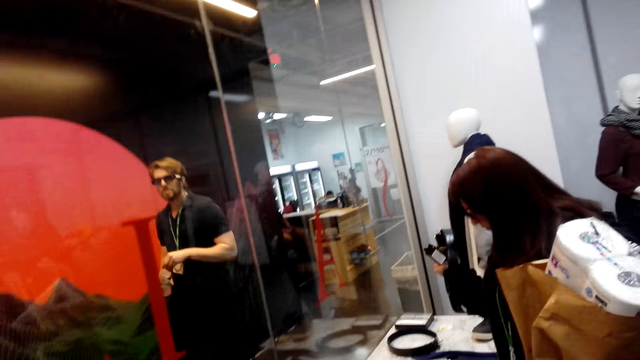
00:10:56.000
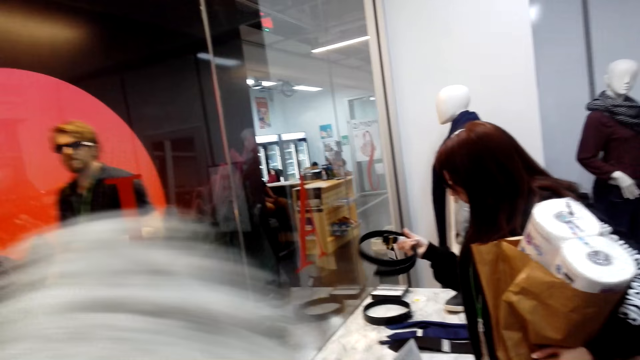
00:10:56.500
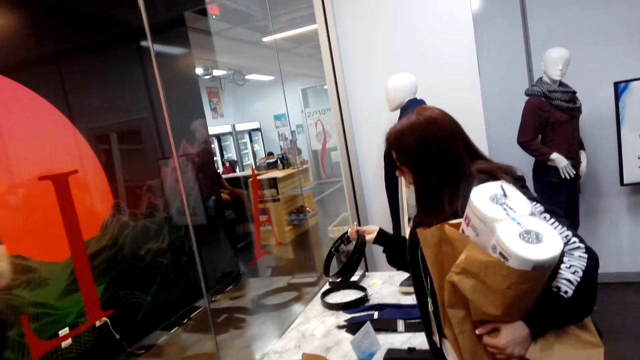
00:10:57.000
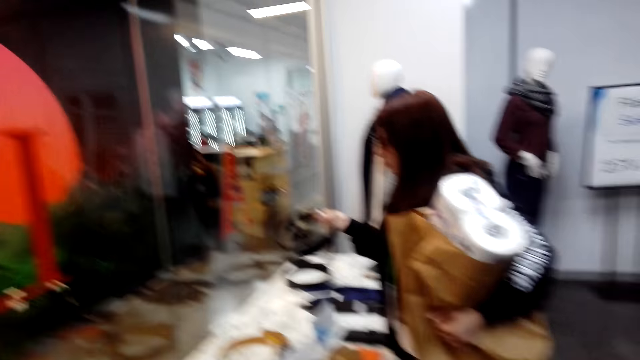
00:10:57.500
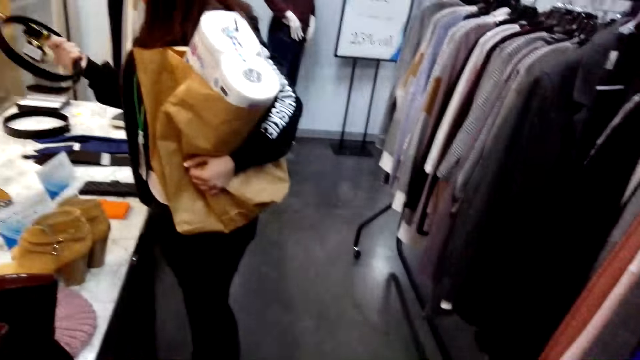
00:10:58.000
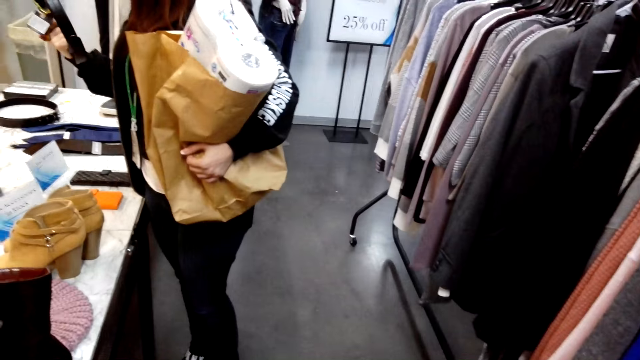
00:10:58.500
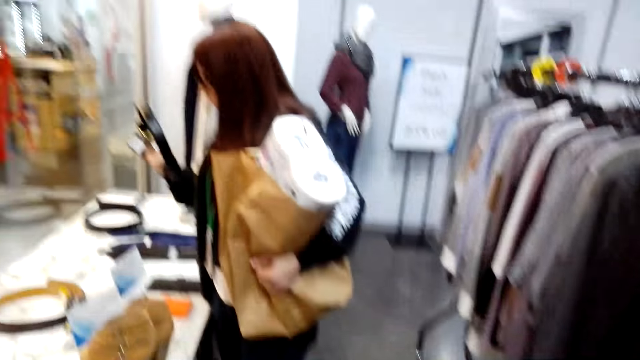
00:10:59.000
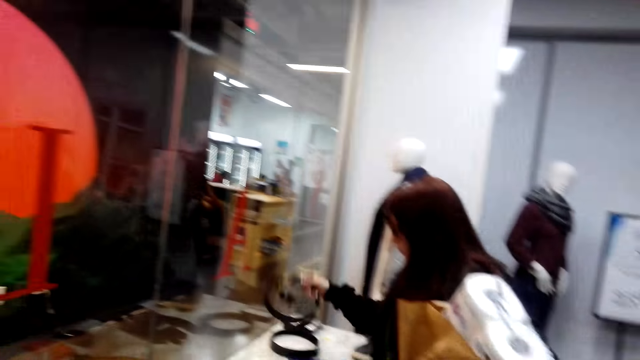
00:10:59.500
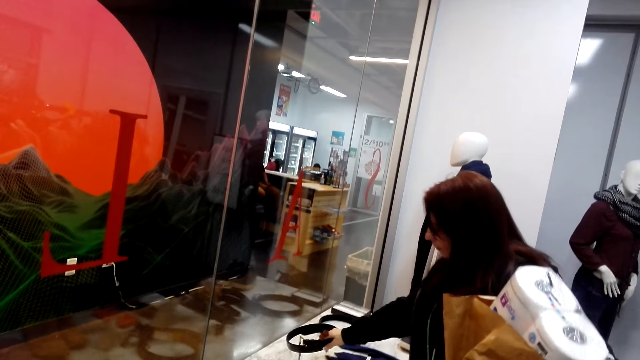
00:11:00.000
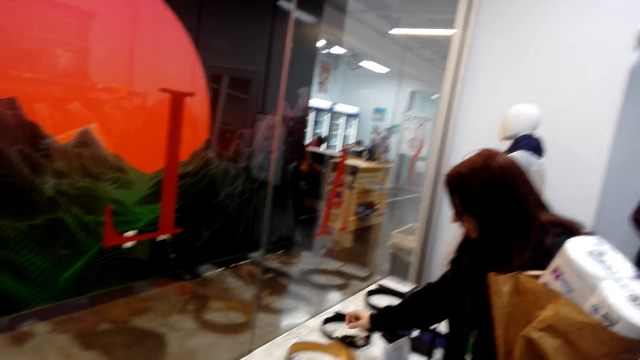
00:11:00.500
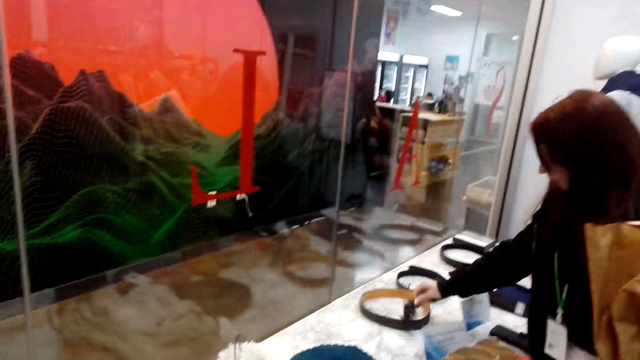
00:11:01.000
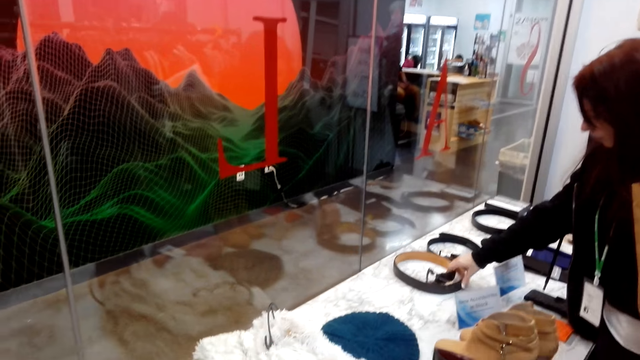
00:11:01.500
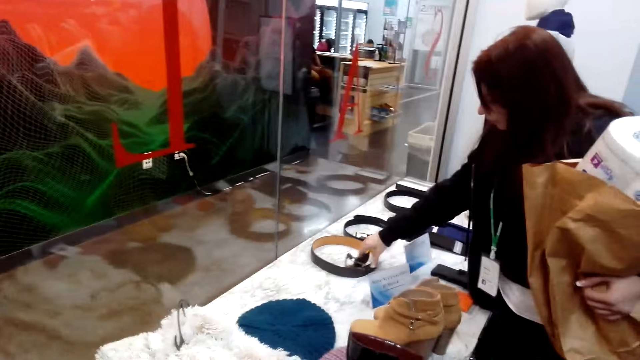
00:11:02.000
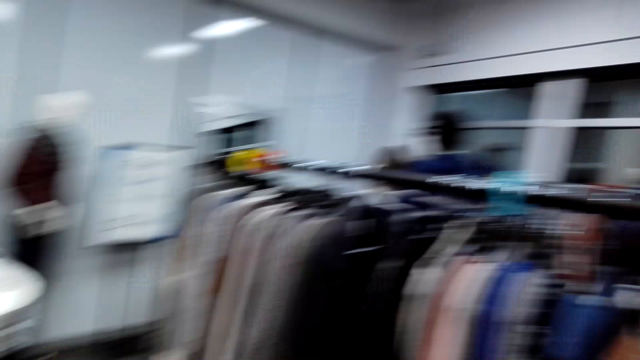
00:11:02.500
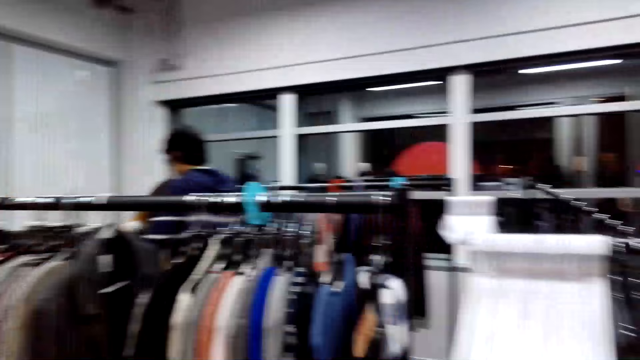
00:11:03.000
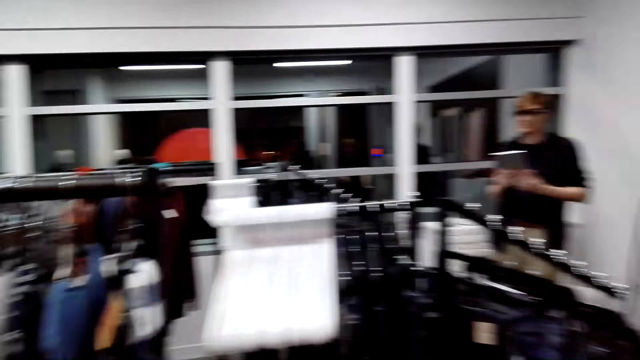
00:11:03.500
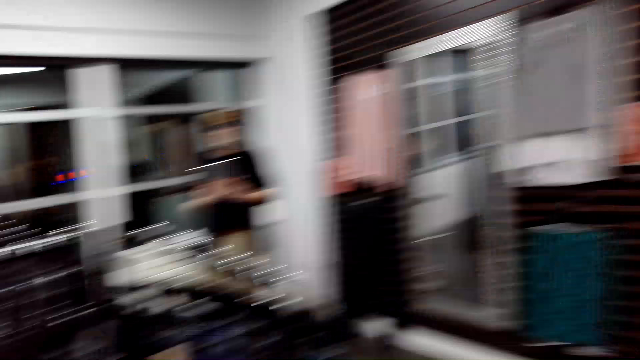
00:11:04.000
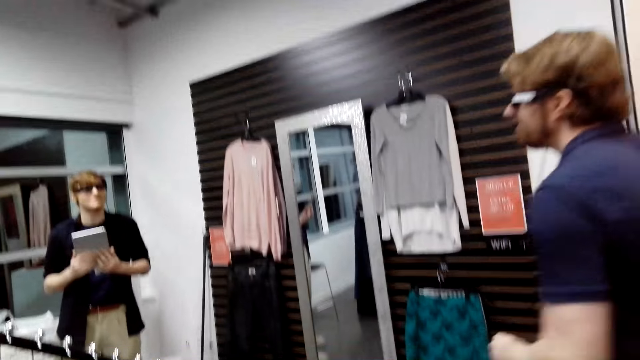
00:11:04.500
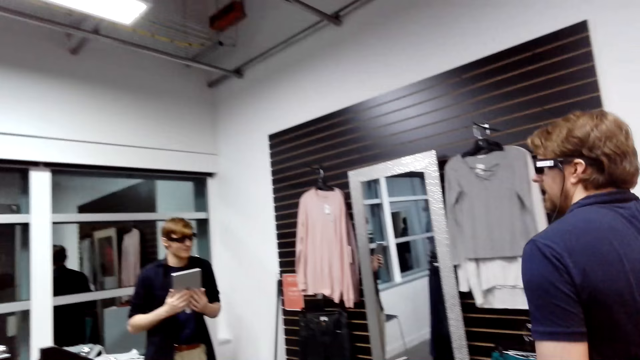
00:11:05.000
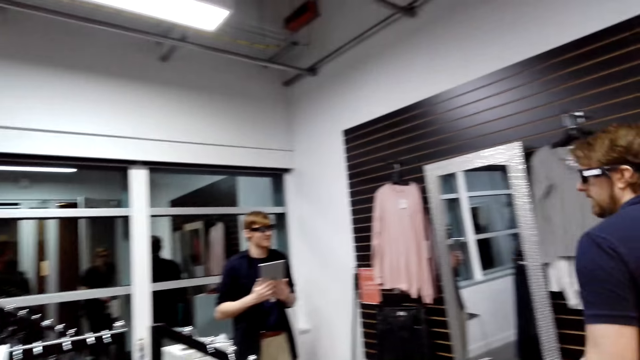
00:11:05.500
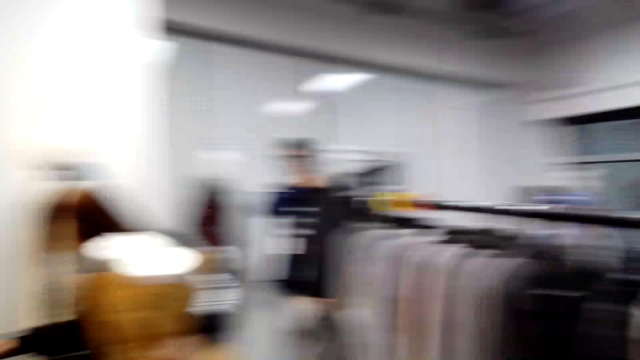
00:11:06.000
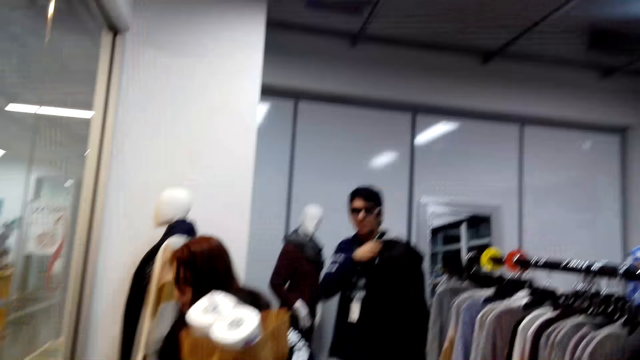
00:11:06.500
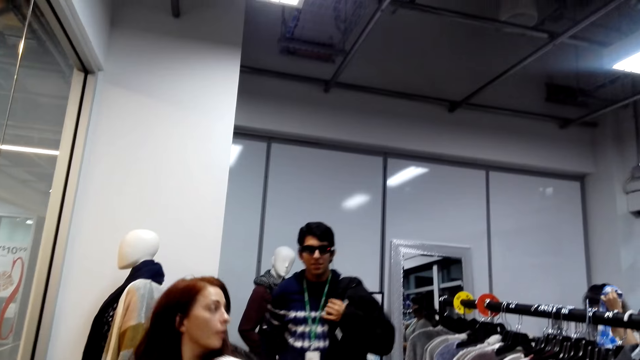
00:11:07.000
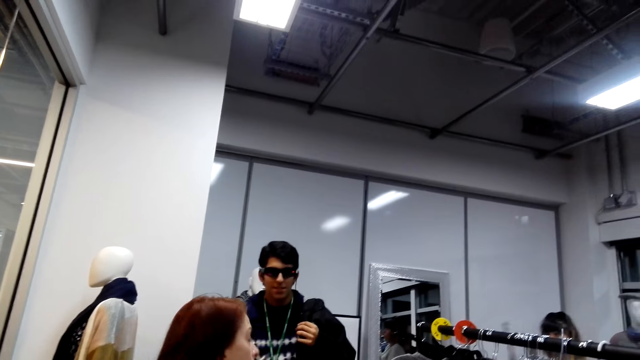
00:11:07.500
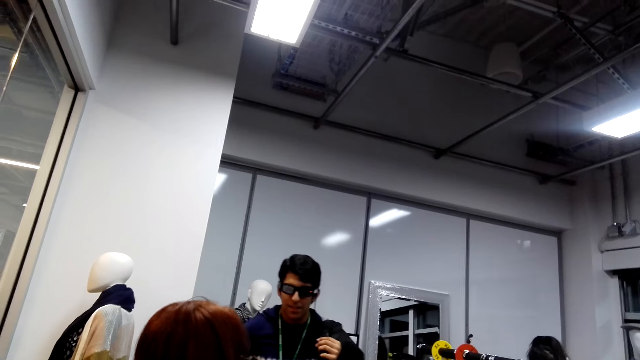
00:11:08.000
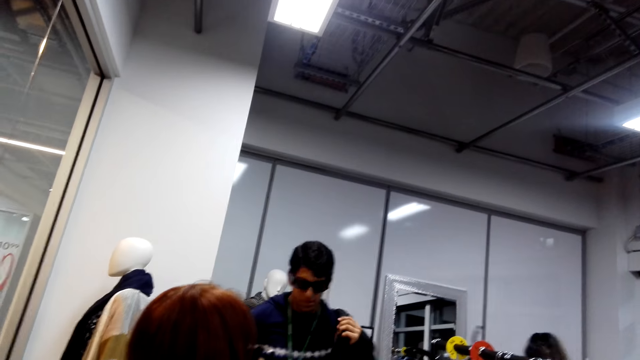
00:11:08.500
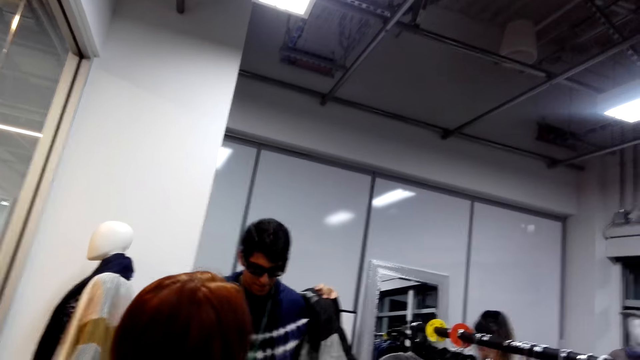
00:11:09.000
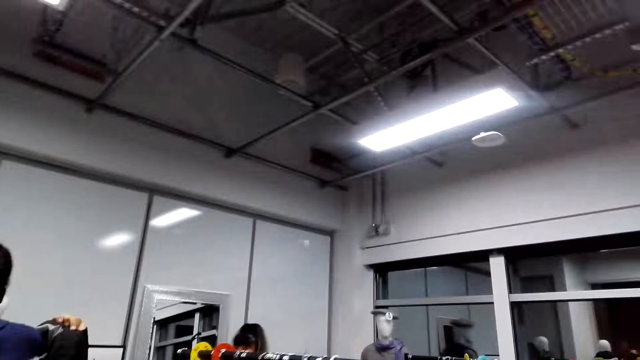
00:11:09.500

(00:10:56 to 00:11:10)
A lady looks at the belt. The lady puts the belt down and moves the belt. The camera wearer looks around. A man steps forward. Another man steps forward. The lady looks around. The other man moves the bag.

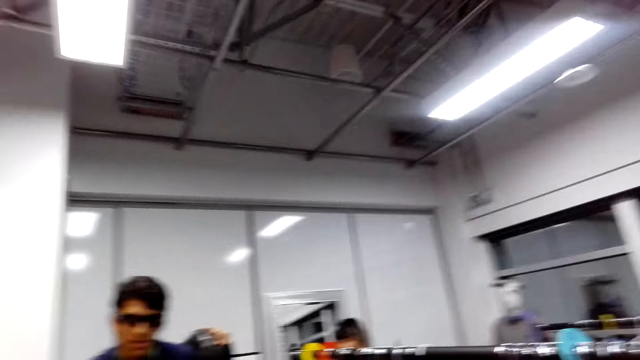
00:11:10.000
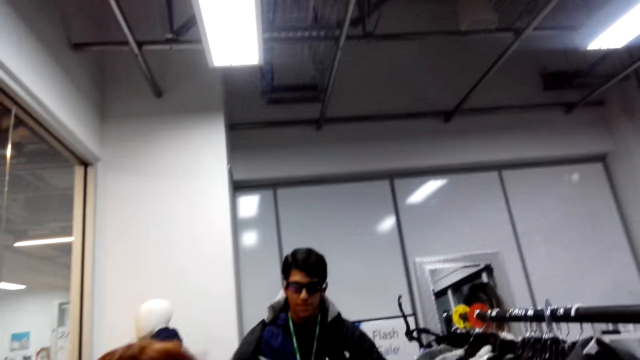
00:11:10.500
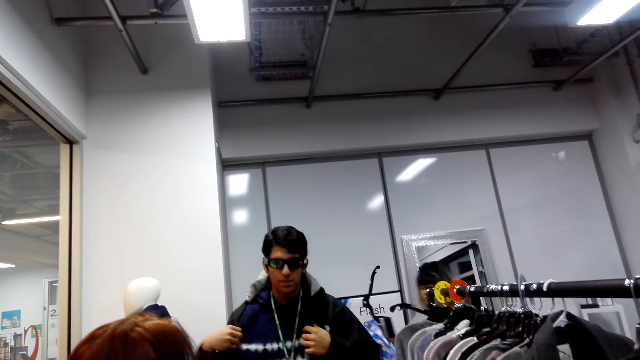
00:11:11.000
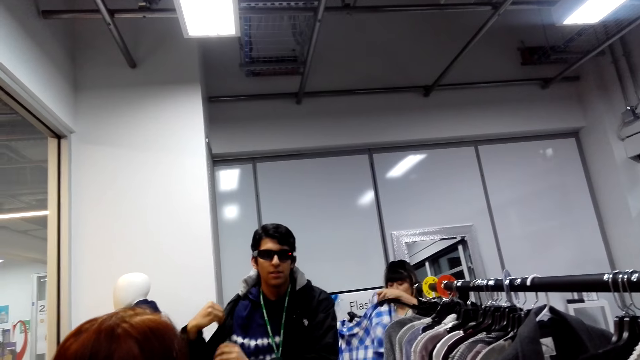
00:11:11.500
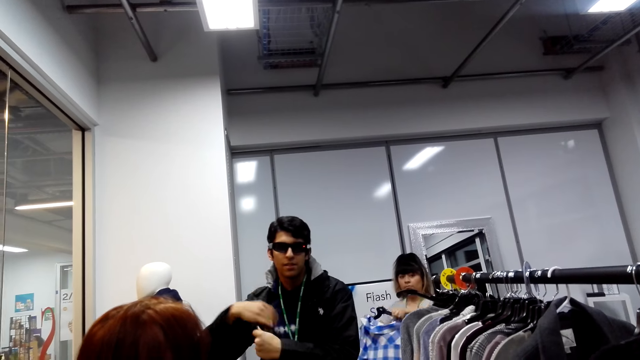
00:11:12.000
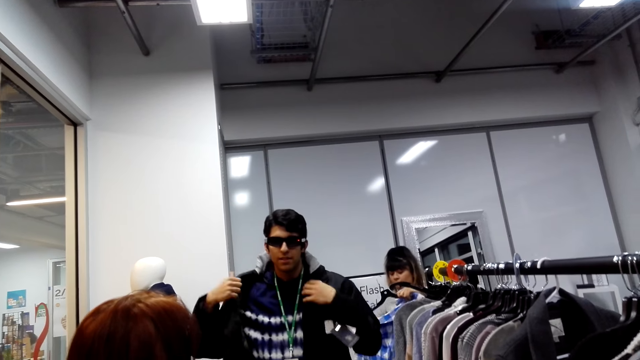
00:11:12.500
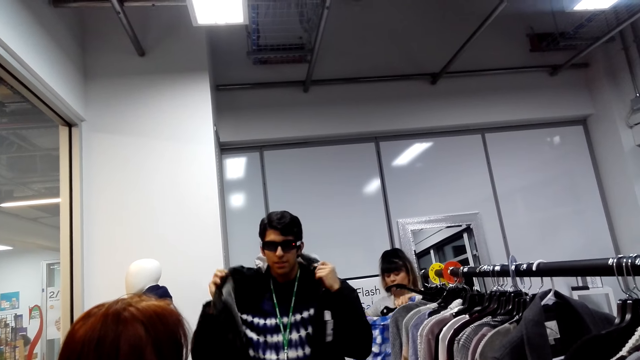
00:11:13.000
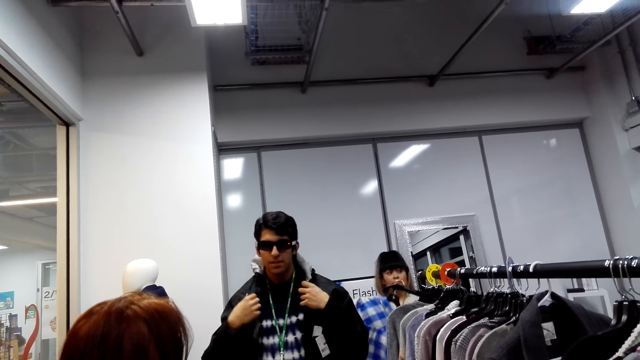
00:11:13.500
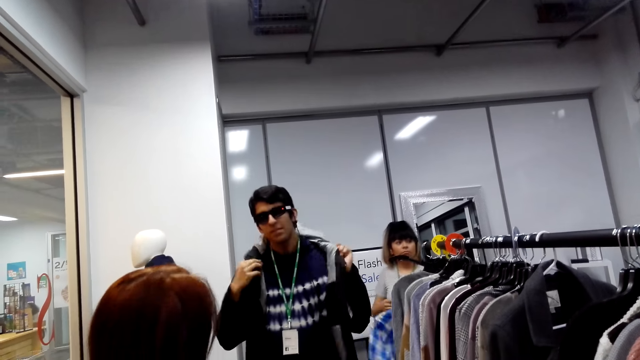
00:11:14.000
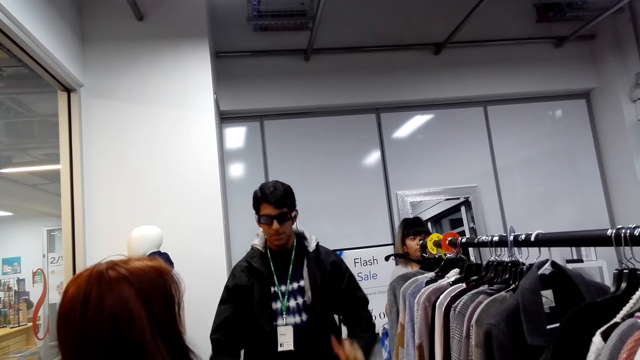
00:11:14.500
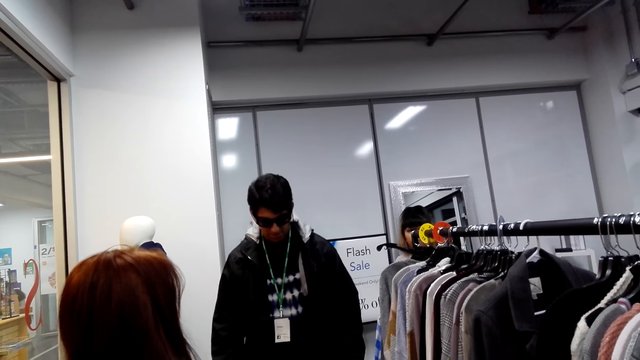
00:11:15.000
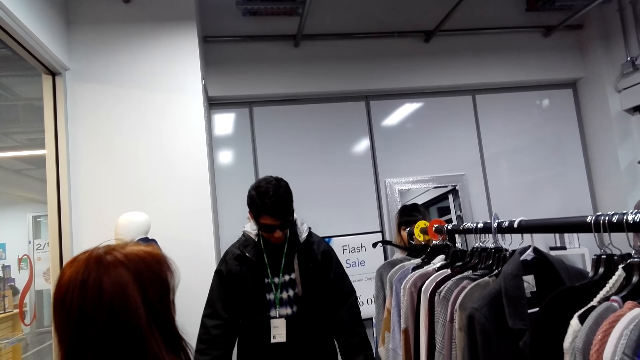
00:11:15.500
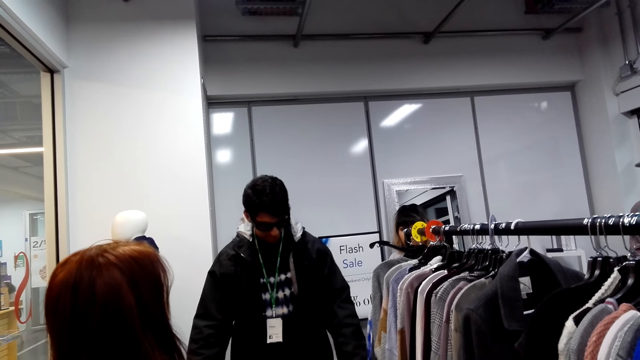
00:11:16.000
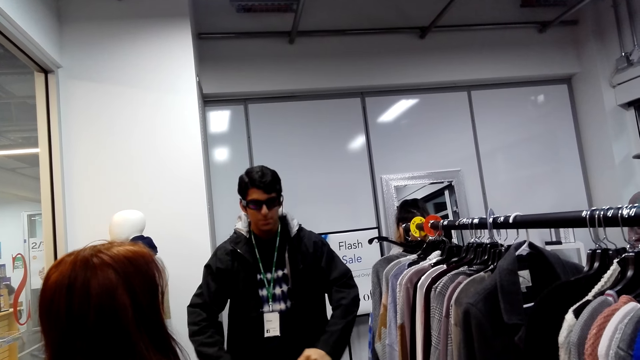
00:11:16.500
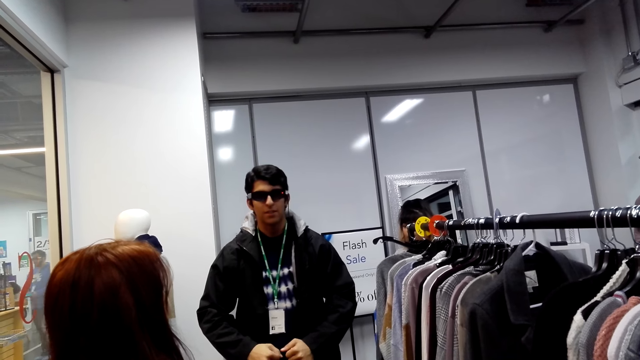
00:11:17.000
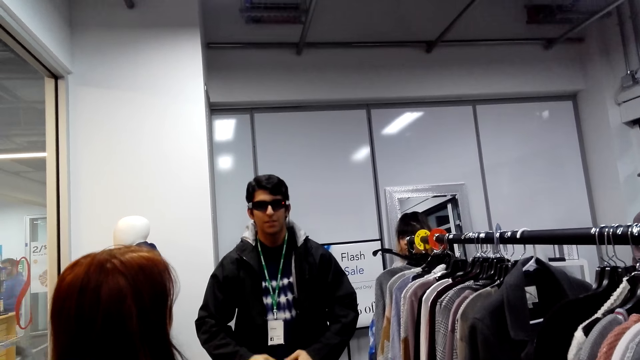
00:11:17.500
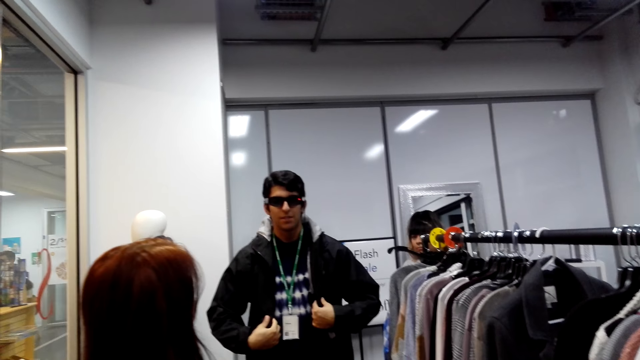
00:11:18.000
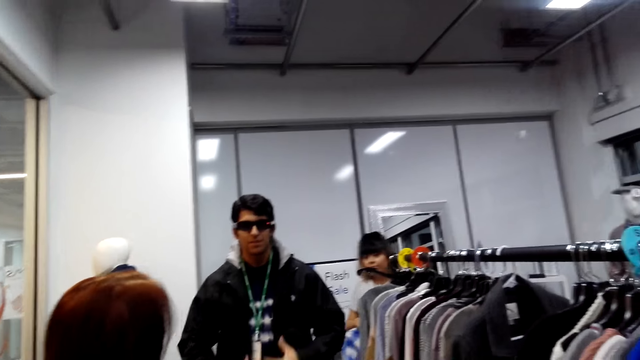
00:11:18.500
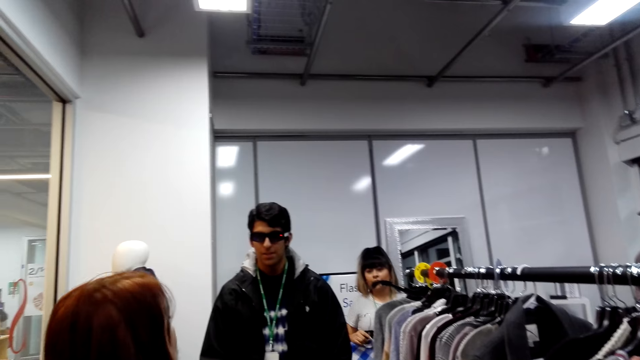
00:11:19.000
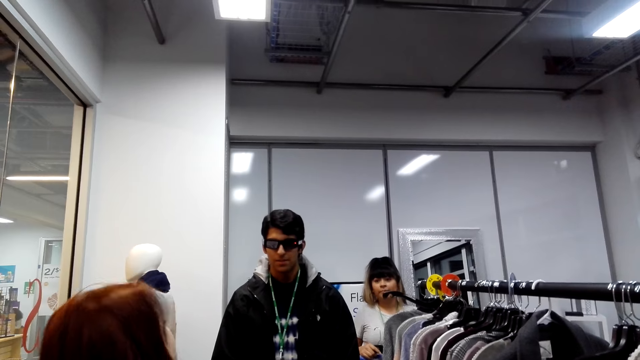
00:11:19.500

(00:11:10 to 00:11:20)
A lady puts the cloth on the hanger. A man straightens the jacket. The man moves the hands. Someone talks to someone. Another lady looks at the man. The camera wearer talks to someone.
